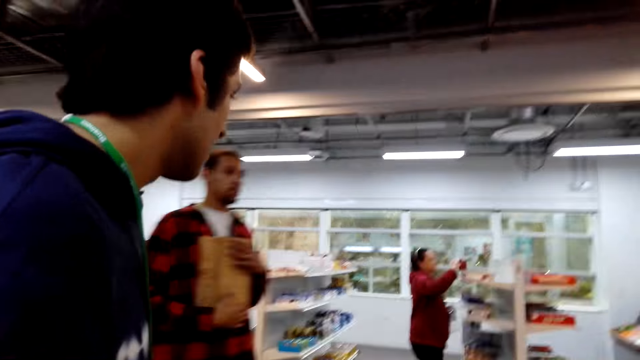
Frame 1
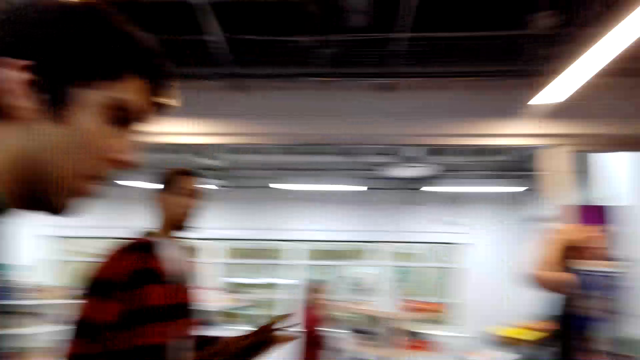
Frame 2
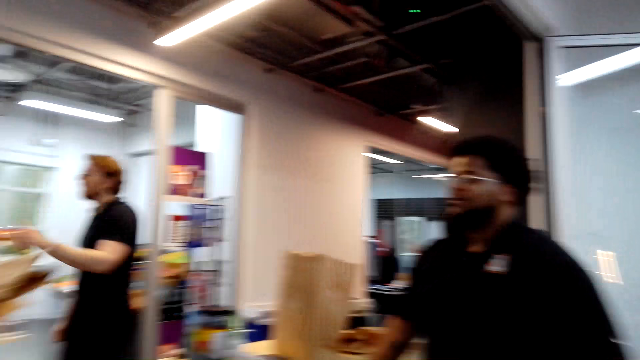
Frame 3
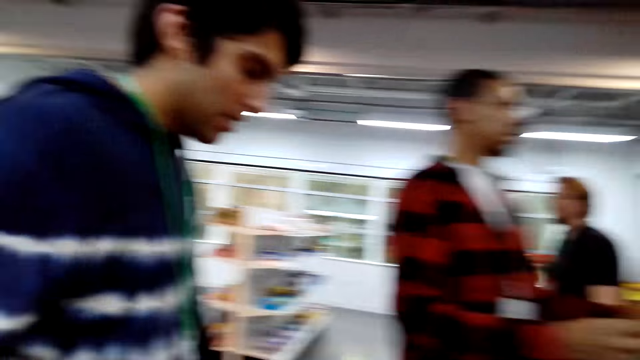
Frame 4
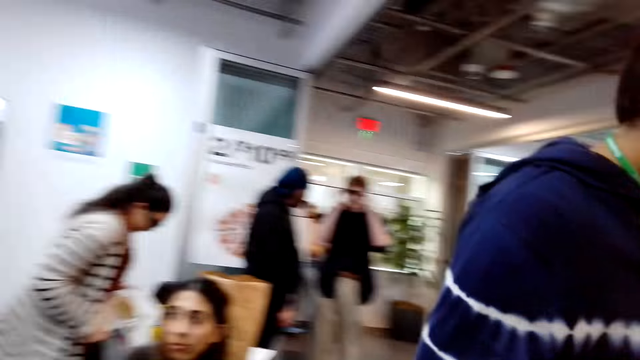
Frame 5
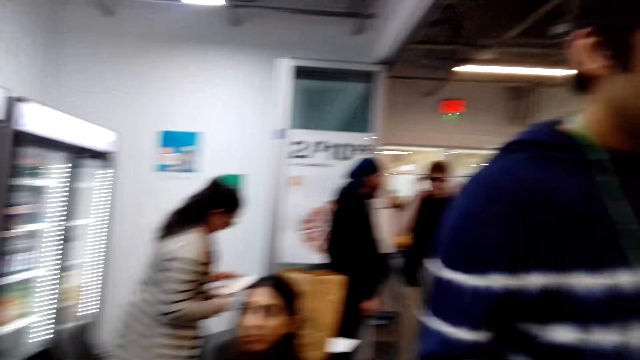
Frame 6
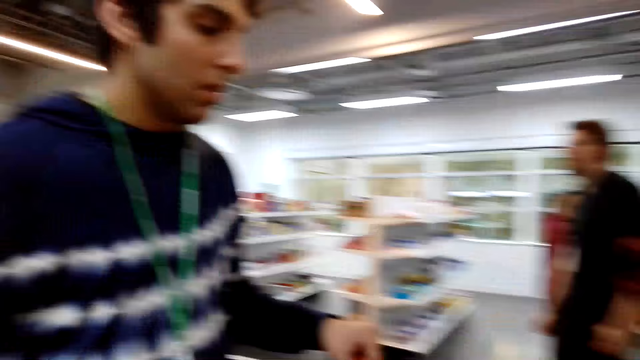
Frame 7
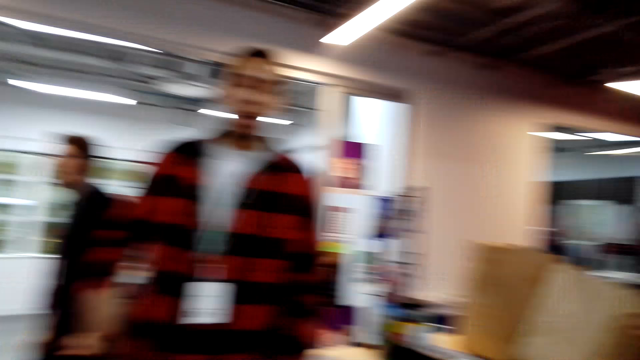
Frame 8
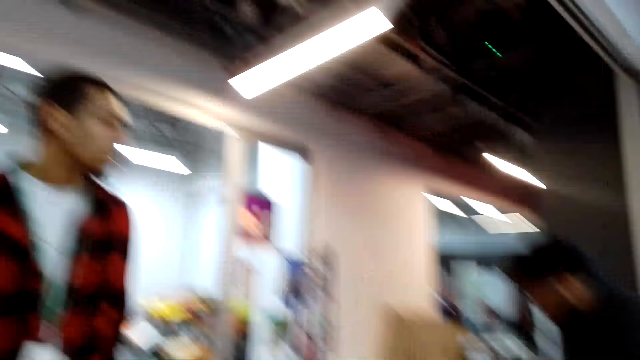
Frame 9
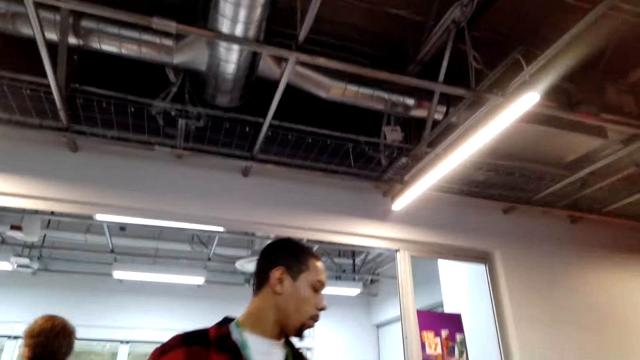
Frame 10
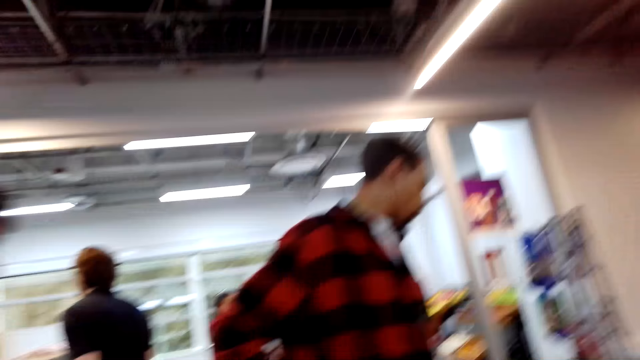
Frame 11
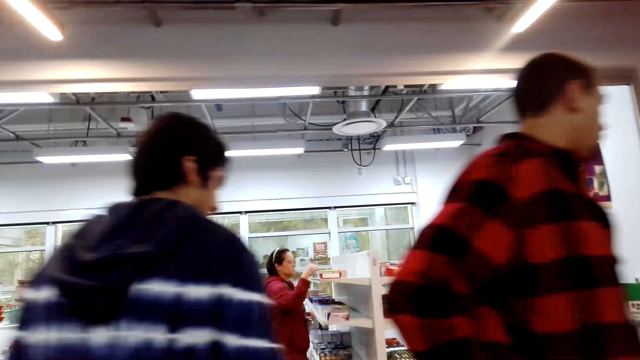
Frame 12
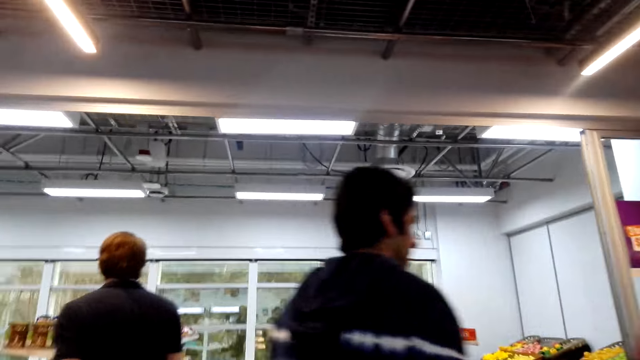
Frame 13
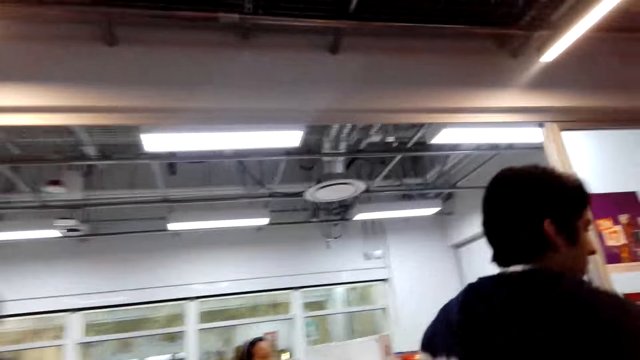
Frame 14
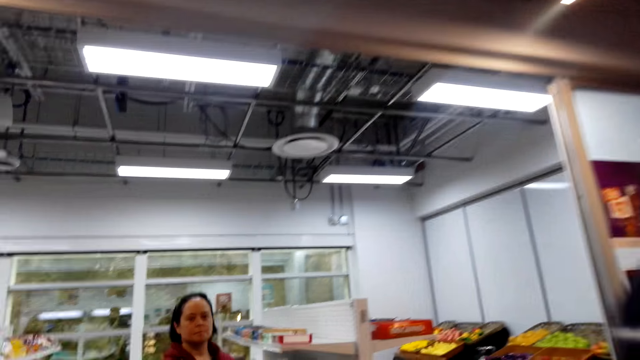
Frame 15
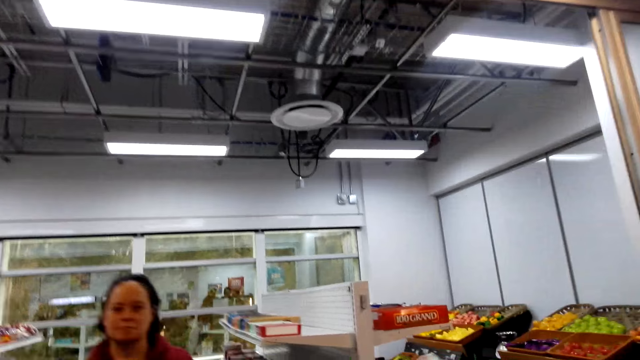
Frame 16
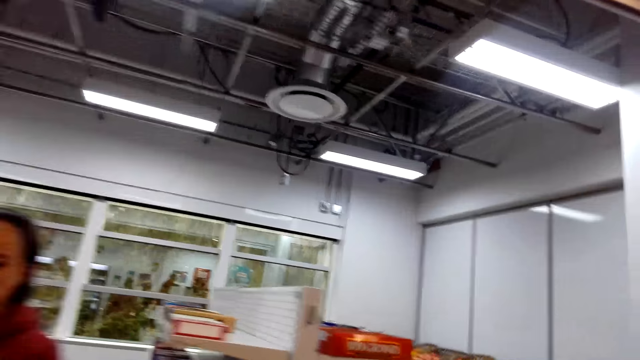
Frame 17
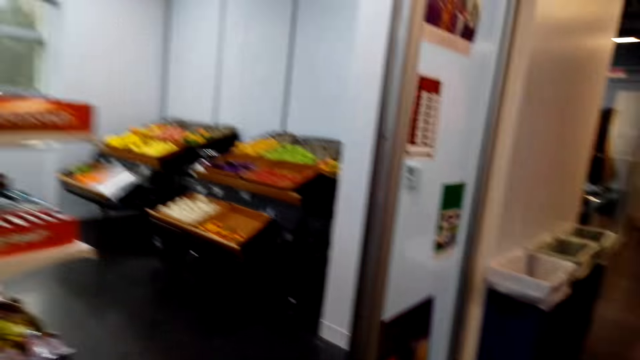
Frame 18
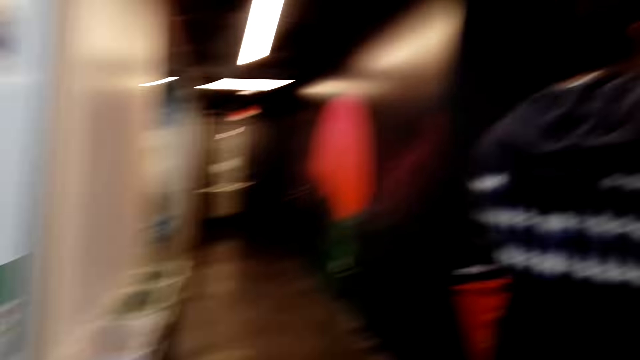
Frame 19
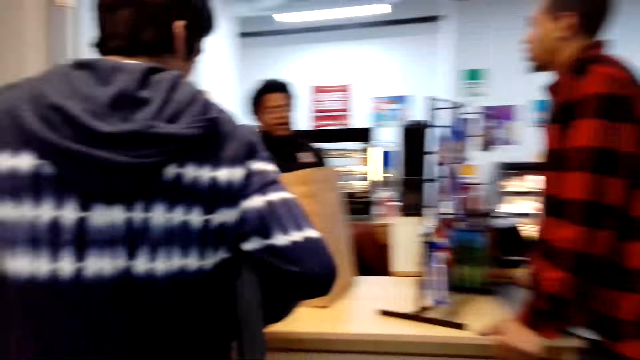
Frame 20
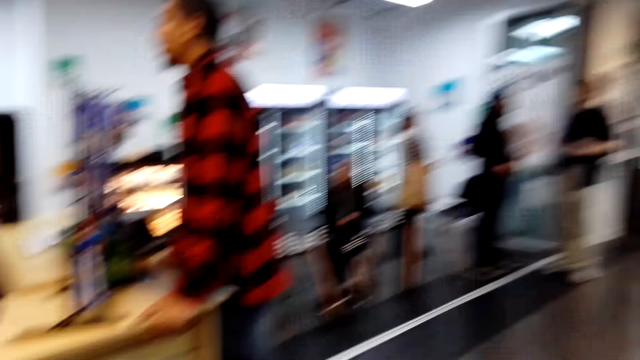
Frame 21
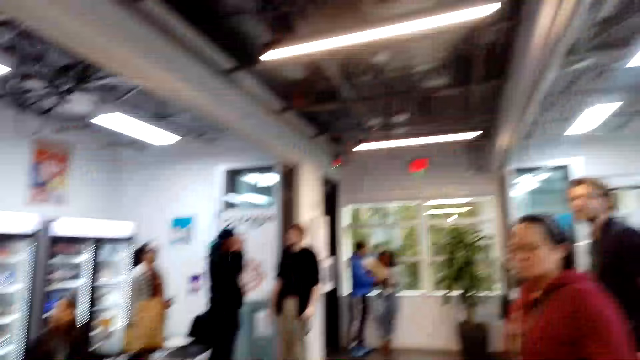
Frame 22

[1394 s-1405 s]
A man picks up a shopping basket. The camera wearer looks around. The man does something. Another man talks to a third man. The first man walks away. The camera wearer walks around while talking to people. They look around.

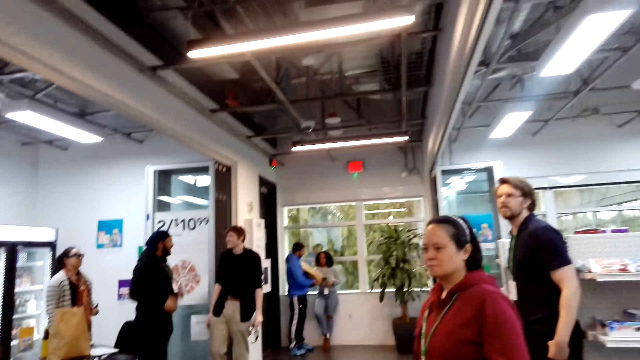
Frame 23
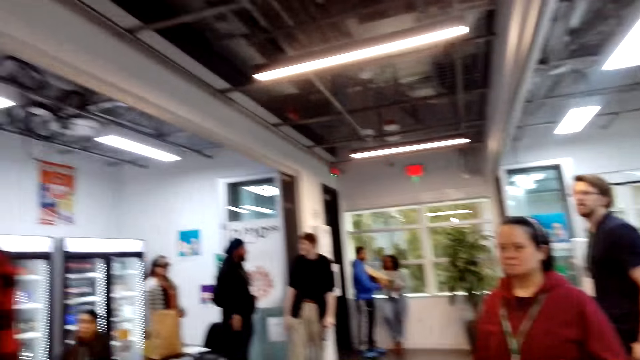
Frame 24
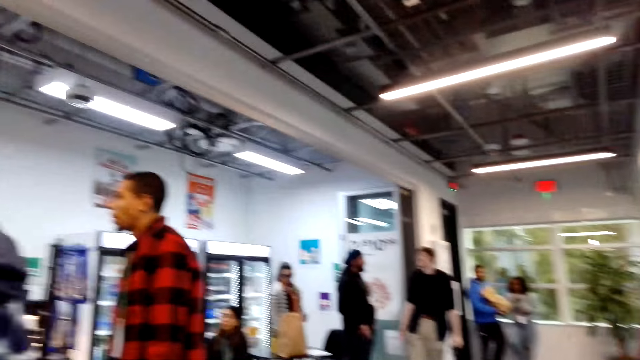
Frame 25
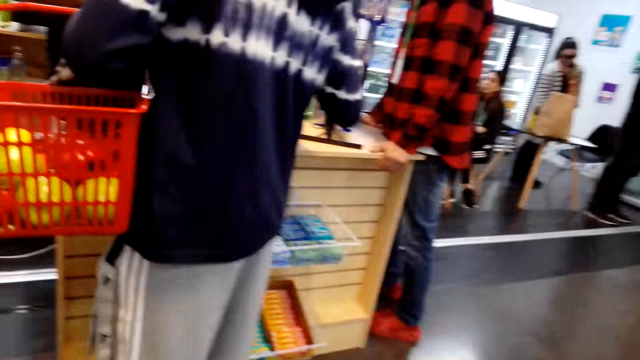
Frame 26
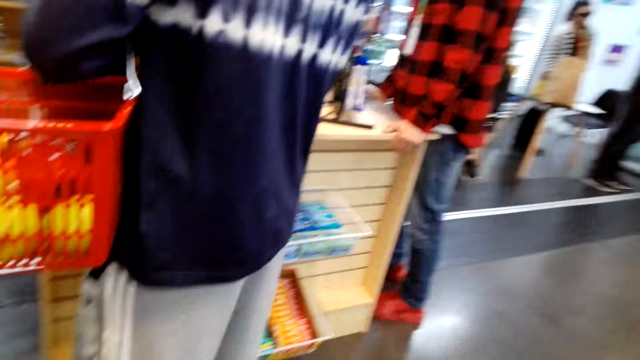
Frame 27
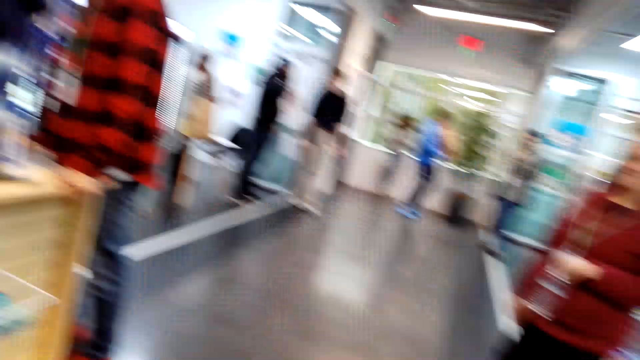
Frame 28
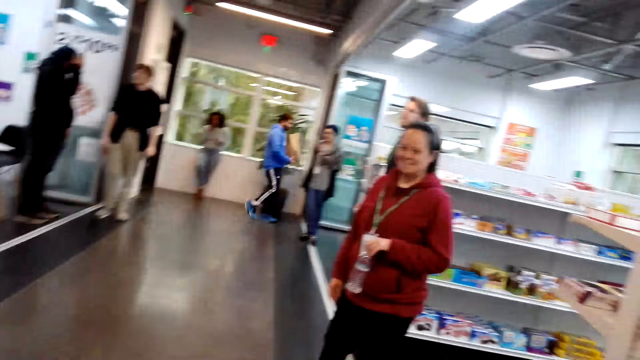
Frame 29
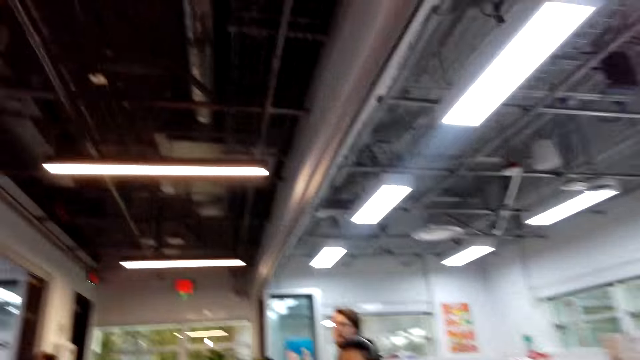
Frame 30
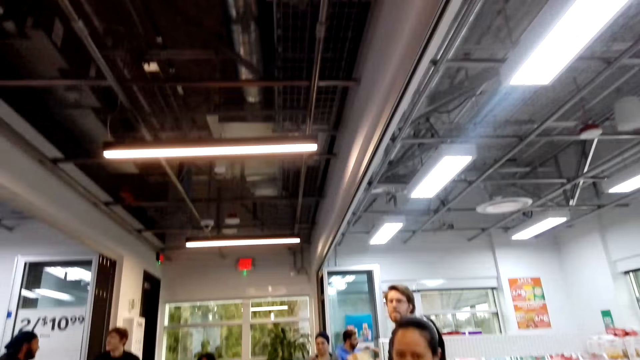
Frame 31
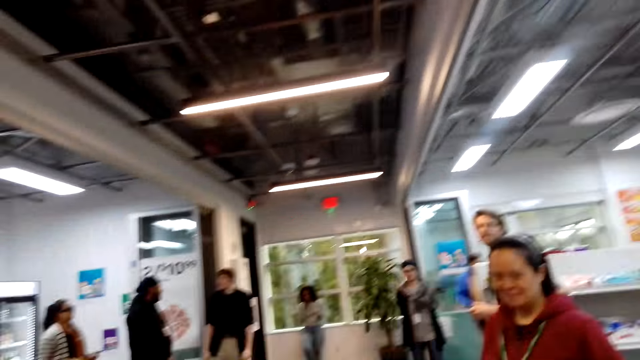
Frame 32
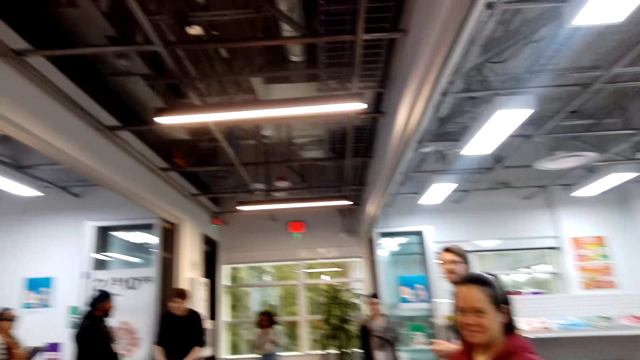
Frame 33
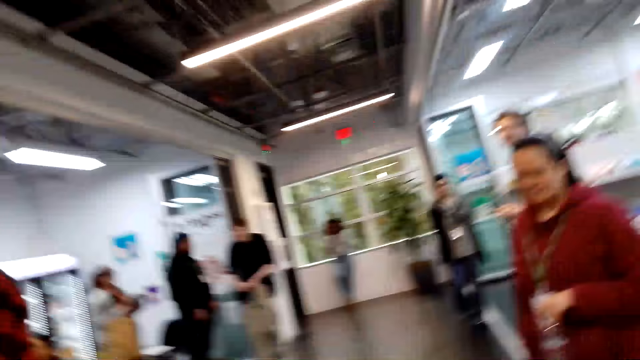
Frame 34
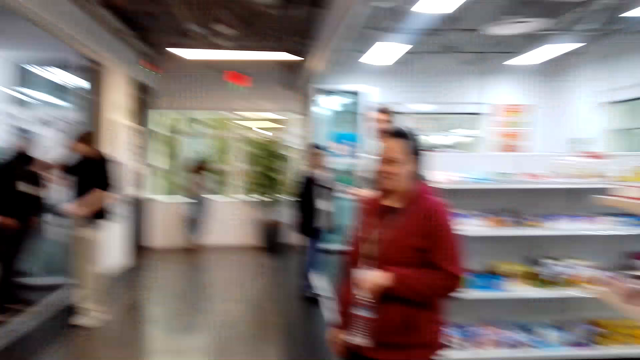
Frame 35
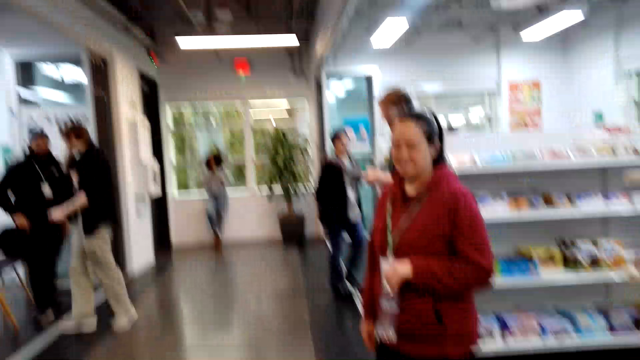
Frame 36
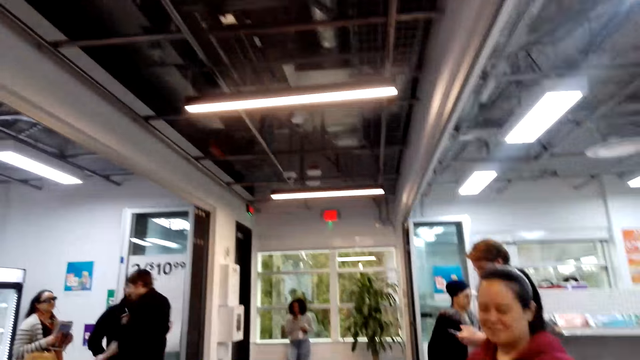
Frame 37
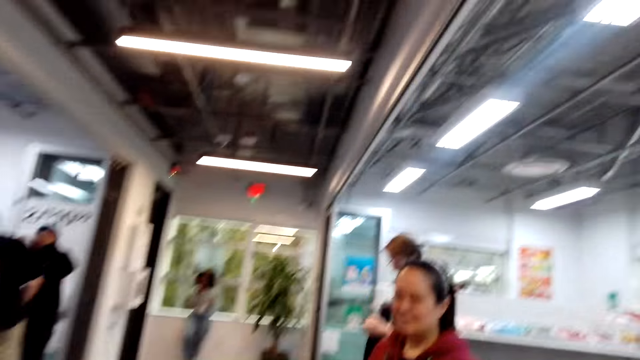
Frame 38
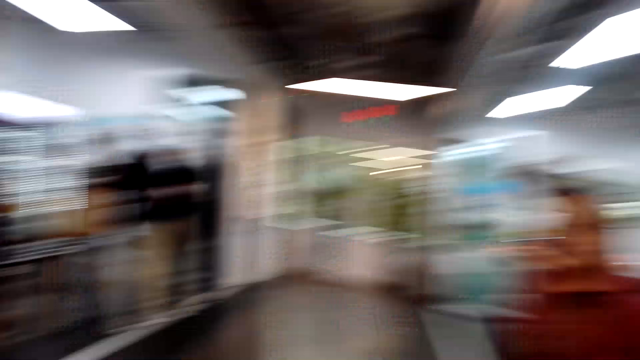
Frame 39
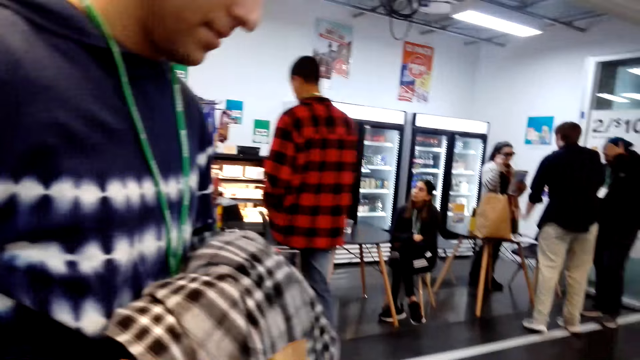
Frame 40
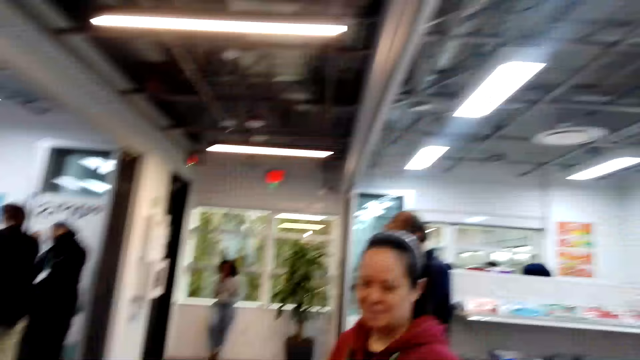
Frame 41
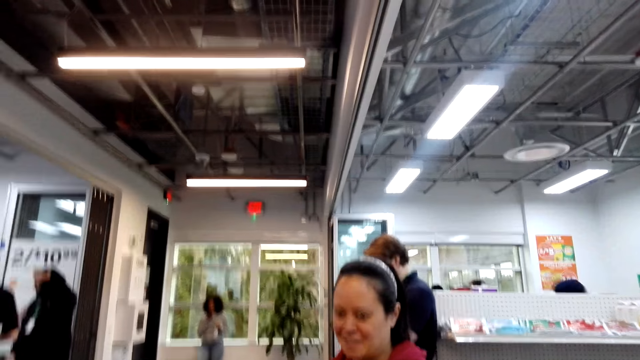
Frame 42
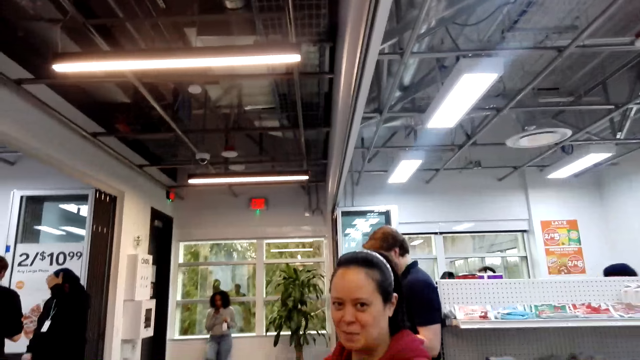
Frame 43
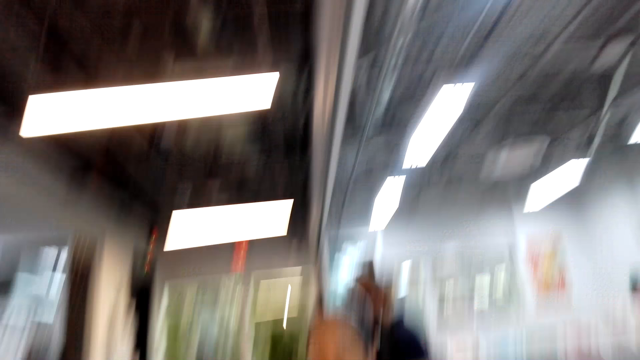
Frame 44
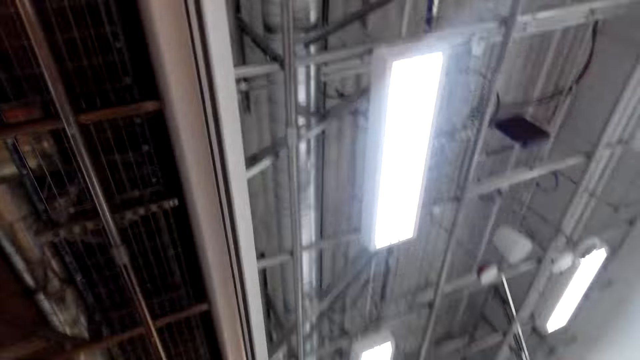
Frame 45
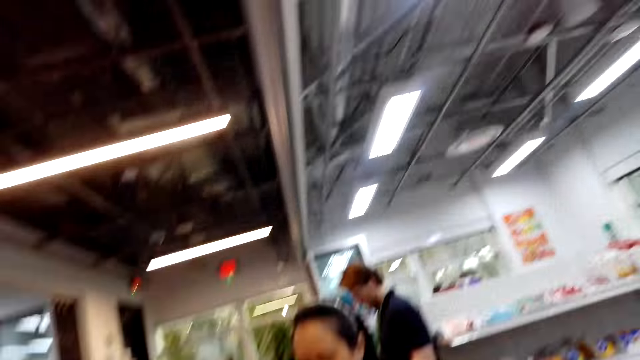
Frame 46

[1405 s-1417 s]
A man picks up something. The camera wearer looks around. The man holds something.
